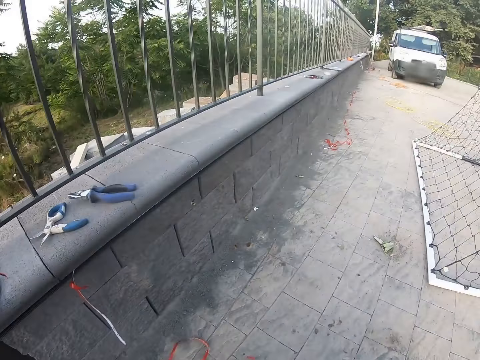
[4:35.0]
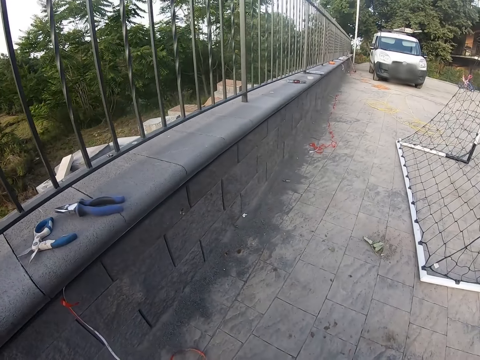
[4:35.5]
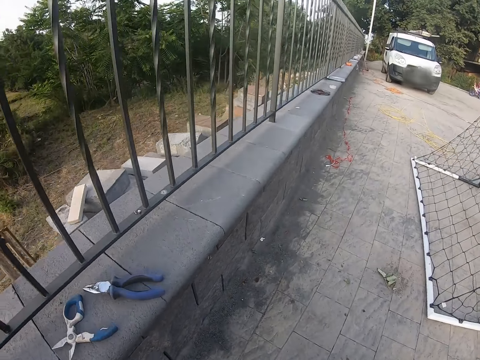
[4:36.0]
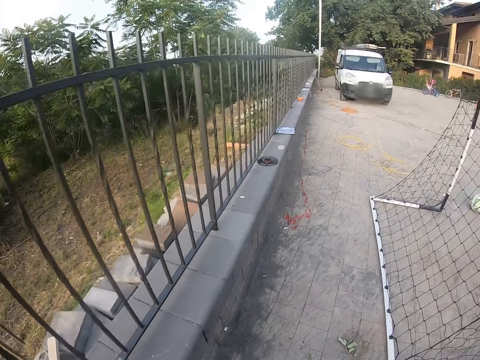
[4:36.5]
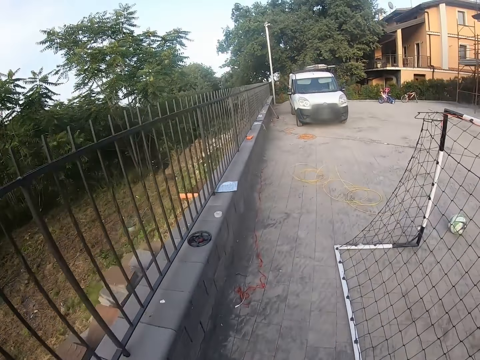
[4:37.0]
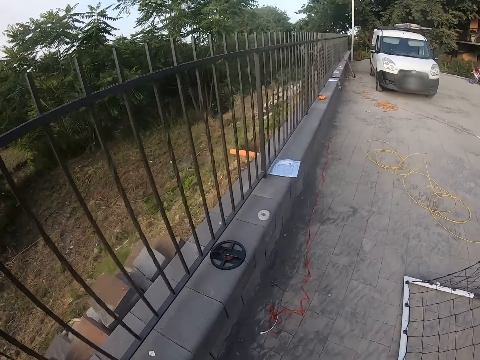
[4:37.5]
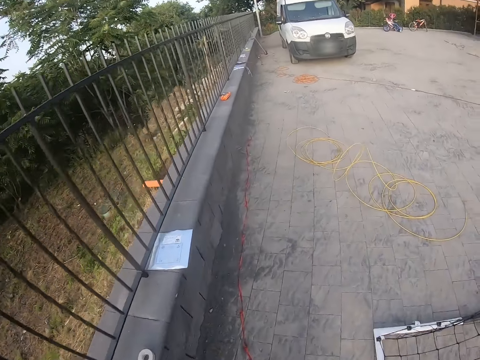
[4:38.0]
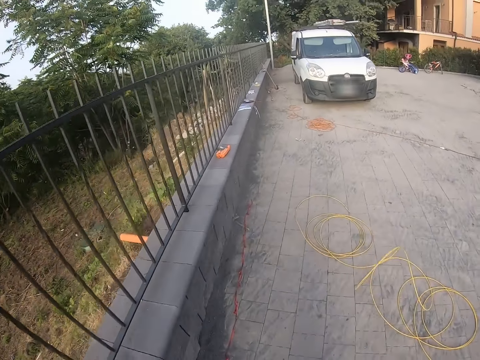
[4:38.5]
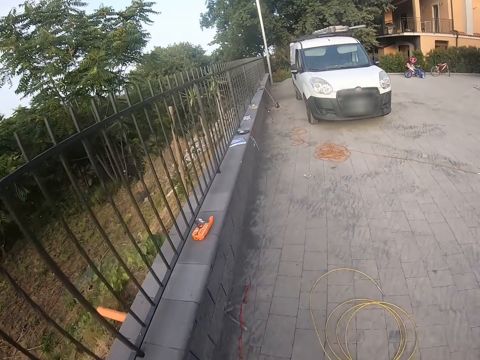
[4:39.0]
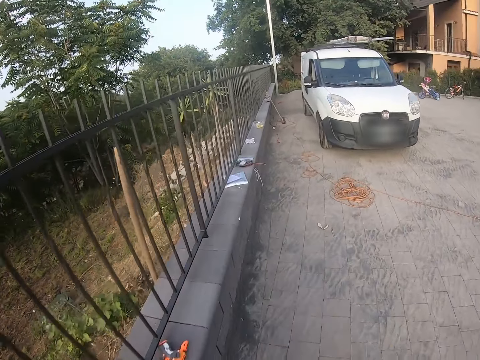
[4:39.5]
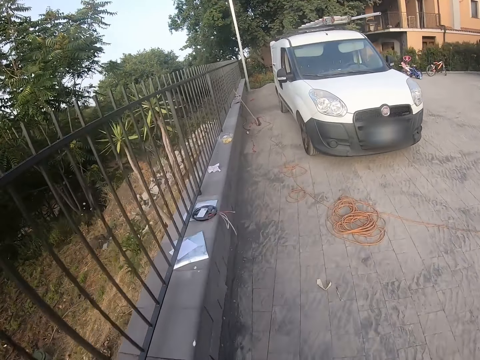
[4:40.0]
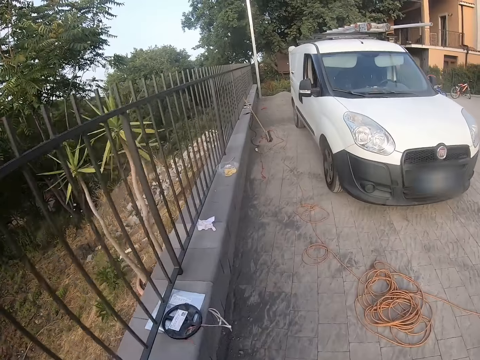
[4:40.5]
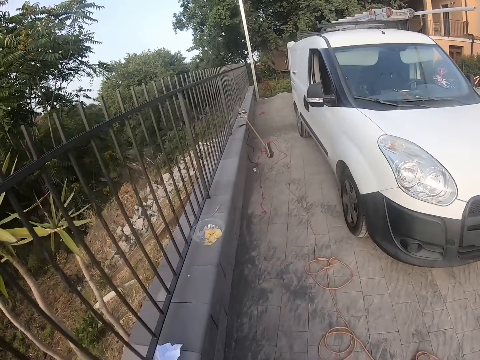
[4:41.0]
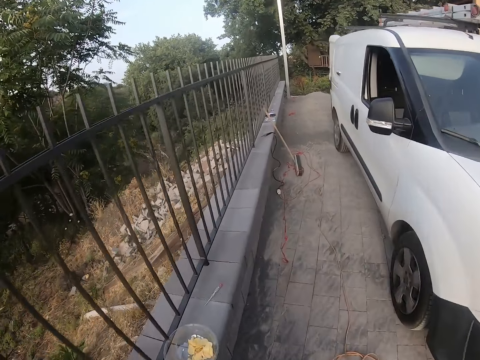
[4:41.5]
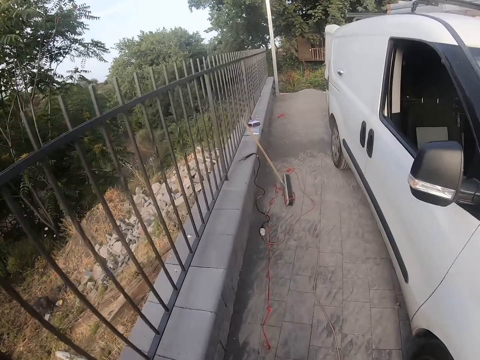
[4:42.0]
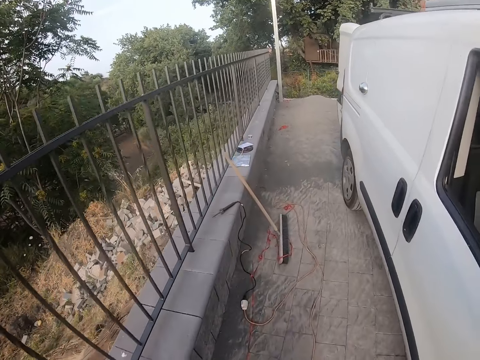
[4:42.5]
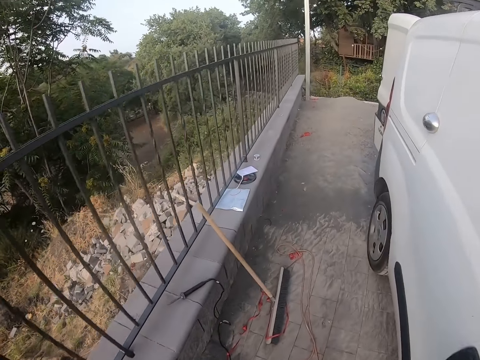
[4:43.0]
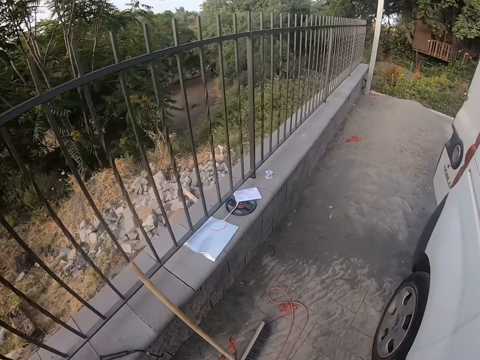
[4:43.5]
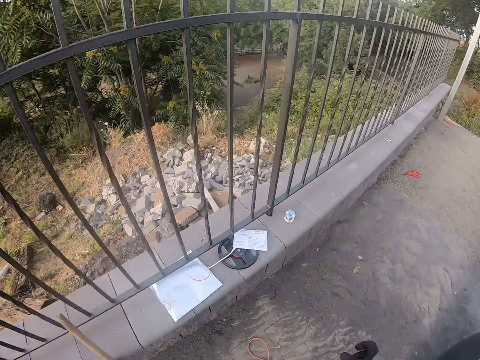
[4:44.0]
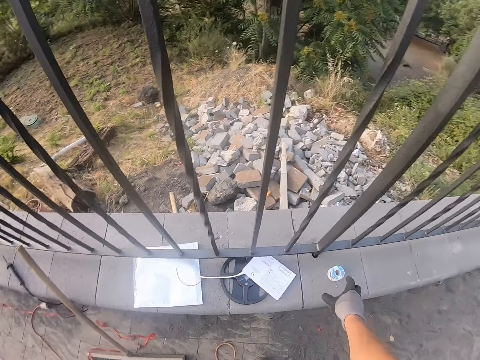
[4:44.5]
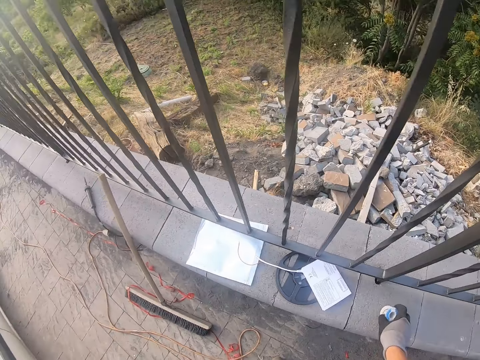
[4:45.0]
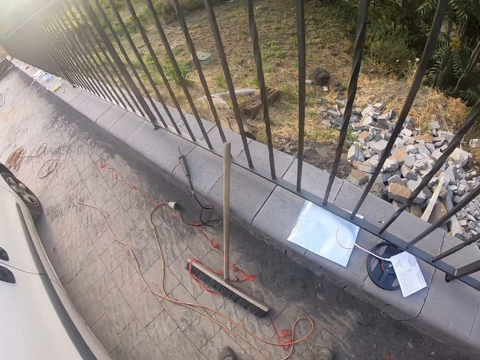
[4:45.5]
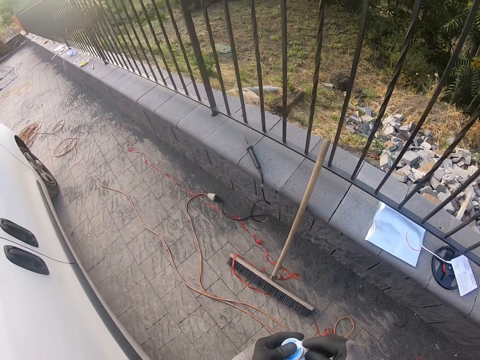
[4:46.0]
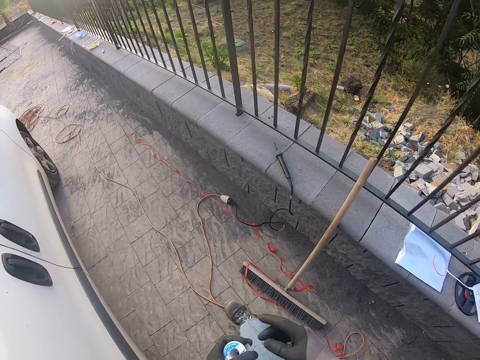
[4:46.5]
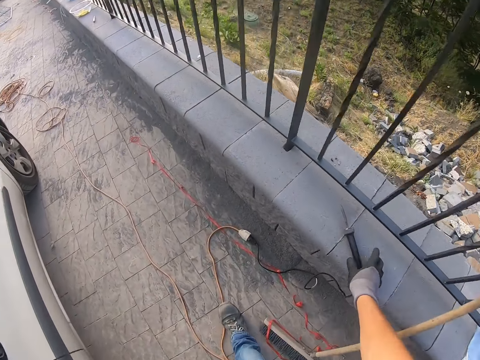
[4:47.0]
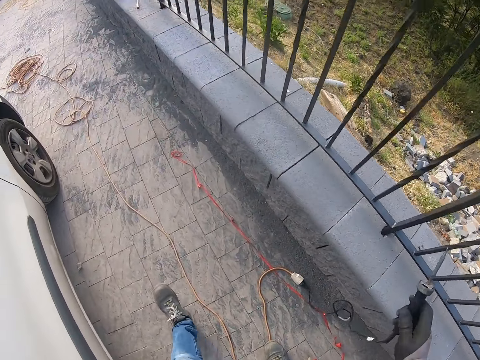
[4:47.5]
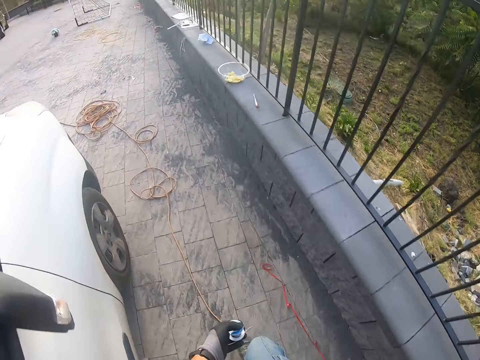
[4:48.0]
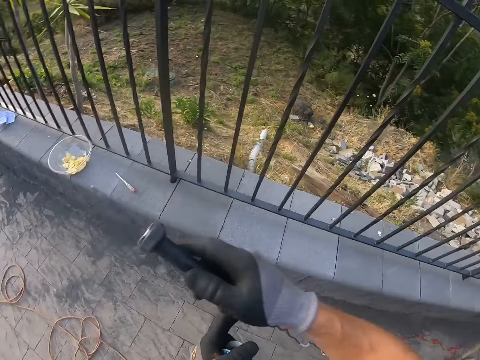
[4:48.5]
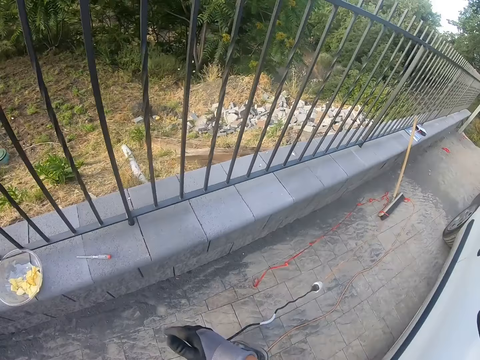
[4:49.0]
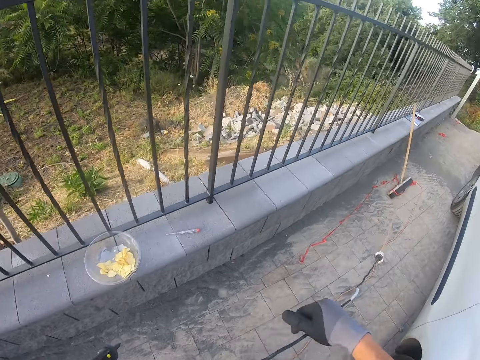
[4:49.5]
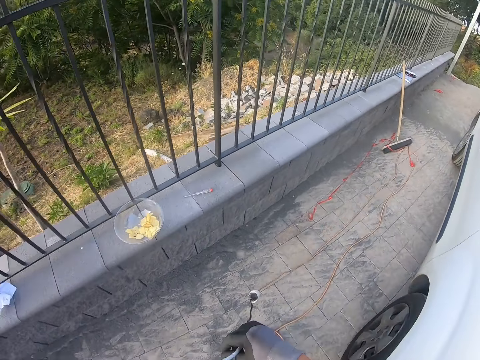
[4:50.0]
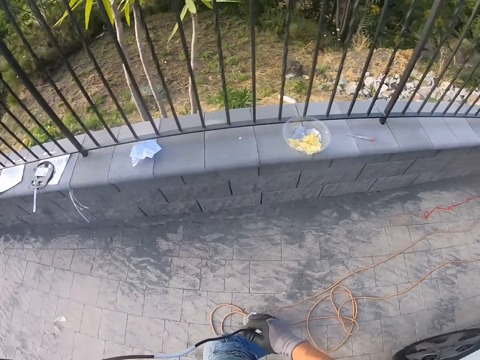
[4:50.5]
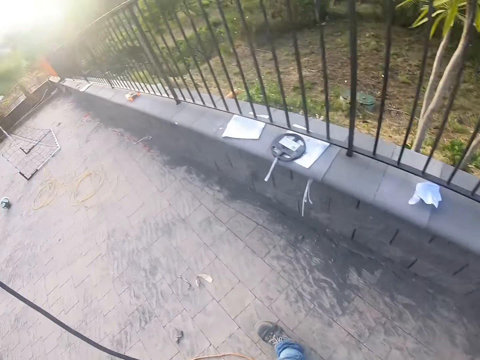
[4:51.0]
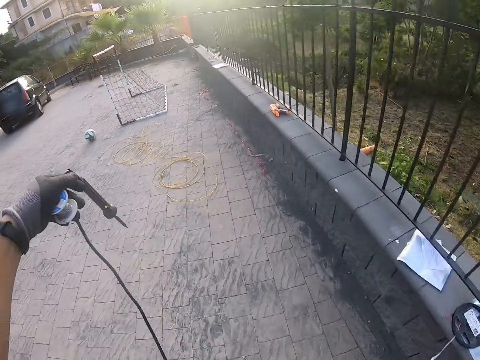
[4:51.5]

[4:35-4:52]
The camera wearer stands up. He walks towards the van. He picks up the wire gauge. He walks towards the gate. He picks up the soldering iron. He places the soldering iron in his left hand. He pulls on the soldering iron's wire with his hand. He walks towards the gate.

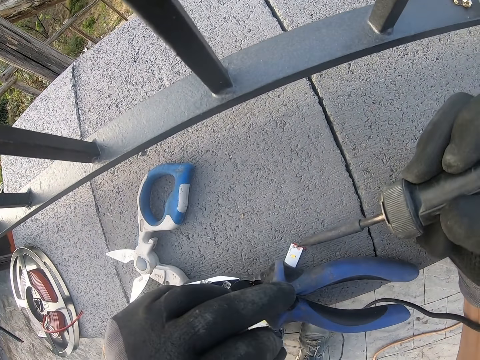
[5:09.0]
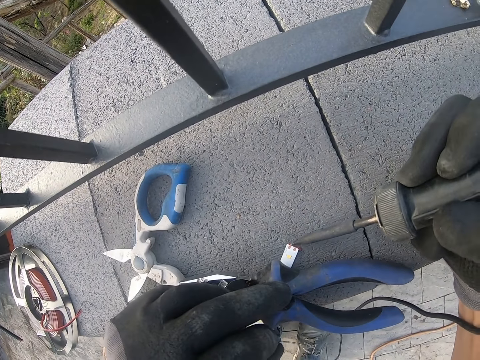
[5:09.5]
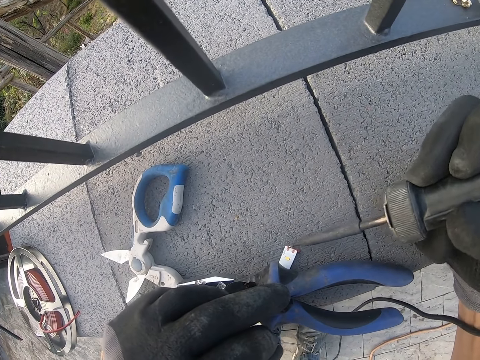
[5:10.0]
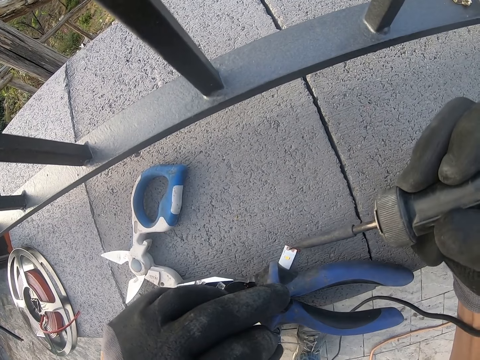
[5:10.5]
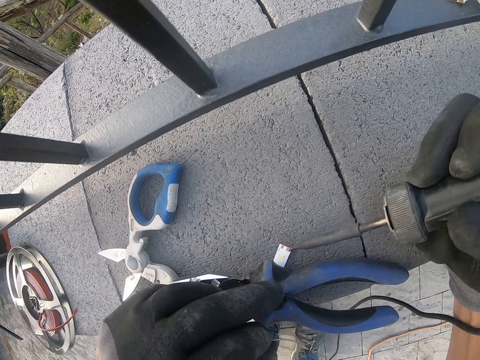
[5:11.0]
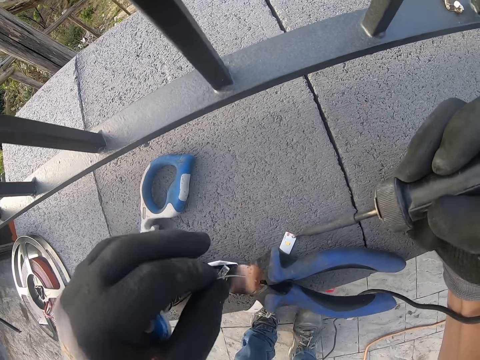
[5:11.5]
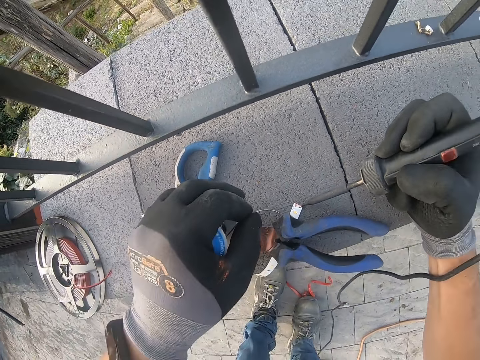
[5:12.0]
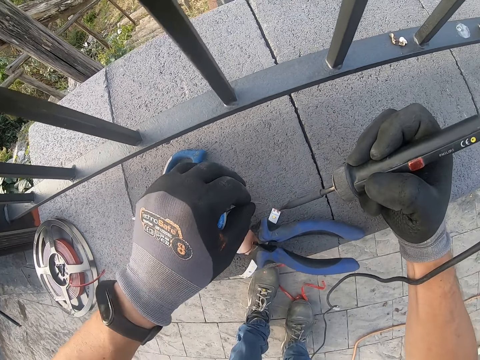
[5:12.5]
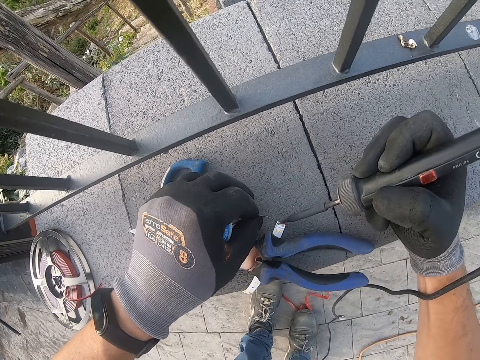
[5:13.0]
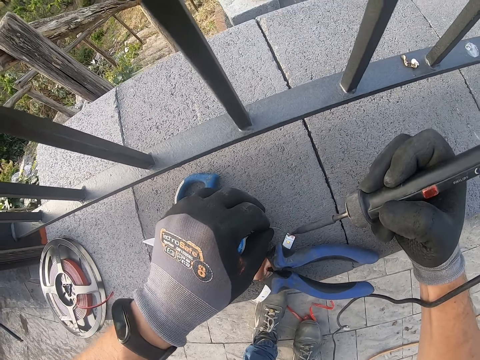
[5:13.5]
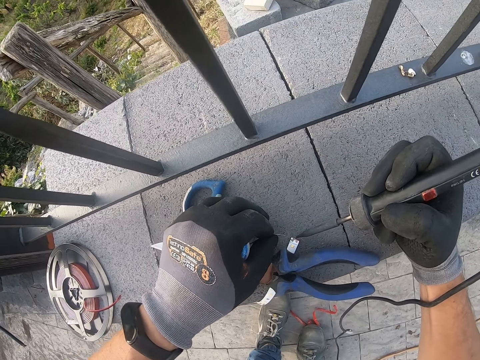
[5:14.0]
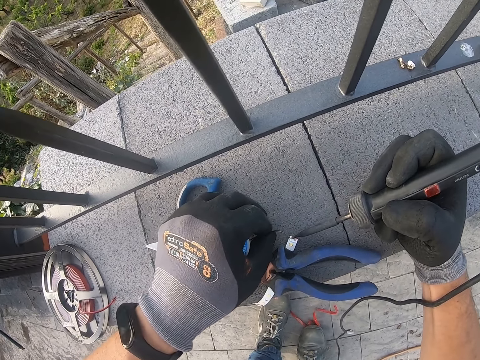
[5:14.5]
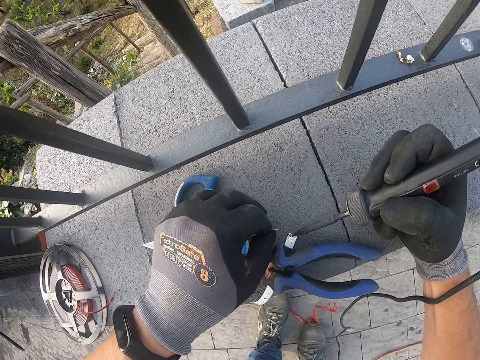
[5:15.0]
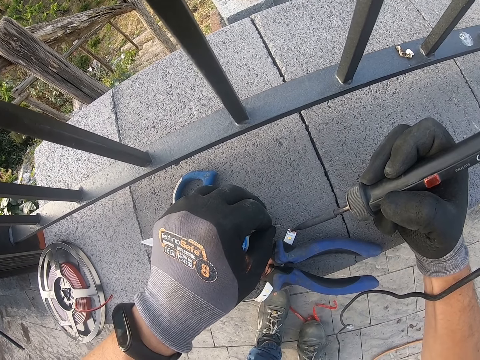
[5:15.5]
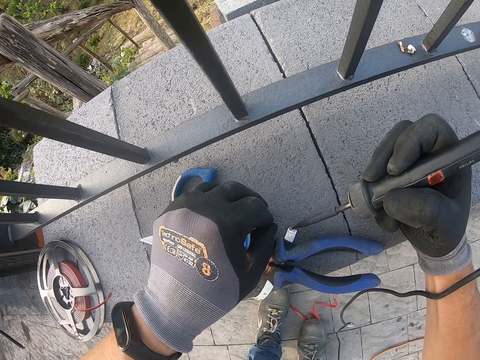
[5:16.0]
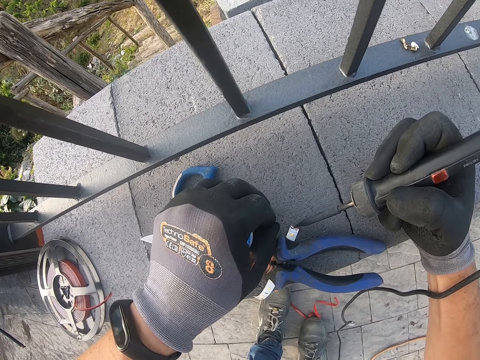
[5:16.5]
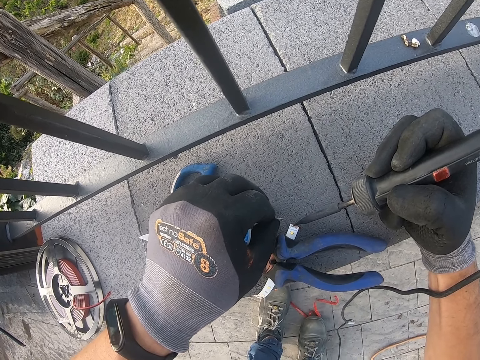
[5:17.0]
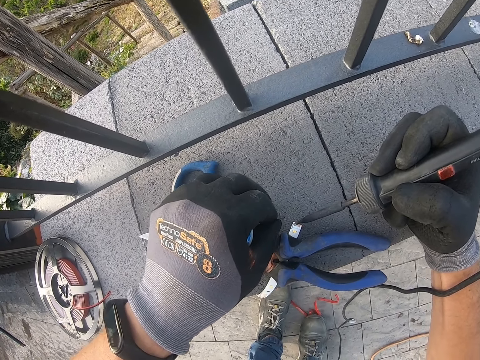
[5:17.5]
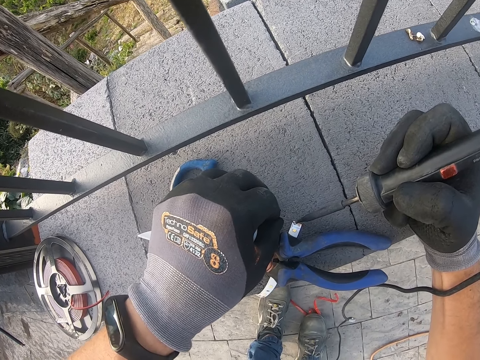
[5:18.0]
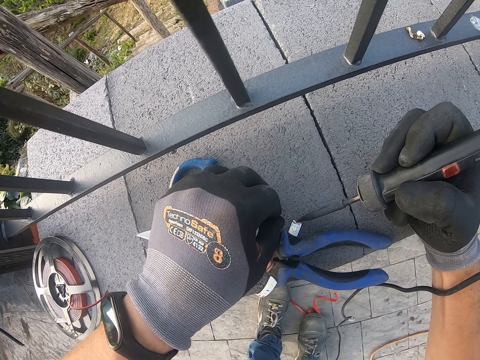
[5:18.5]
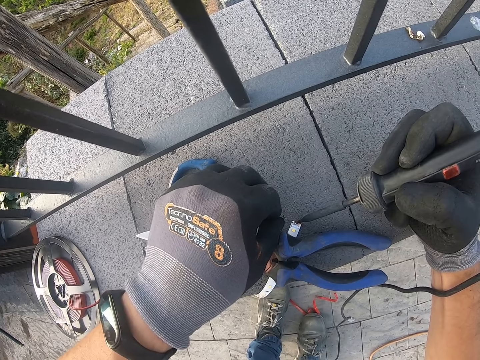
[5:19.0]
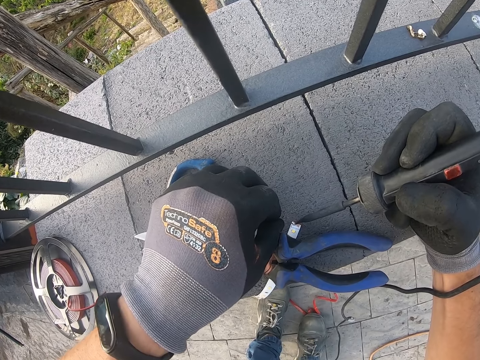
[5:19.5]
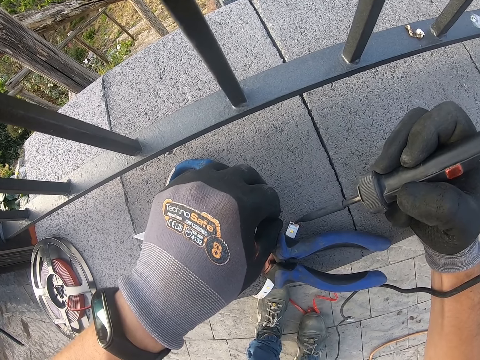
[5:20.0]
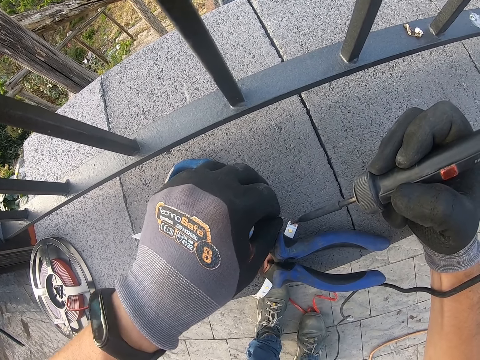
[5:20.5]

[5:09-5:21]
The camera wearer scrapes on the emitter with the soldering iron or electrode holder. They tap the electrode holder on a cable. They place the wire on the emitter. They fix the emitter with the soldering iron. They tap the electrode holder on the wire.
